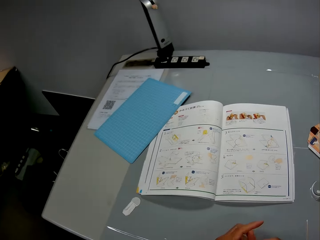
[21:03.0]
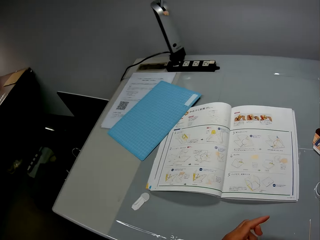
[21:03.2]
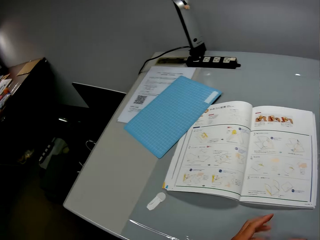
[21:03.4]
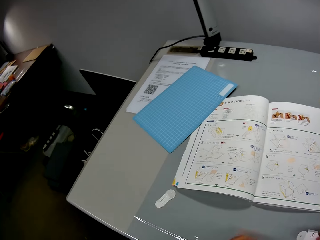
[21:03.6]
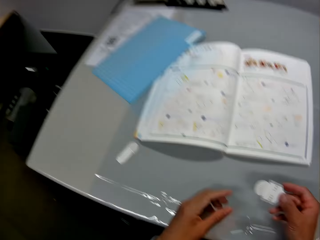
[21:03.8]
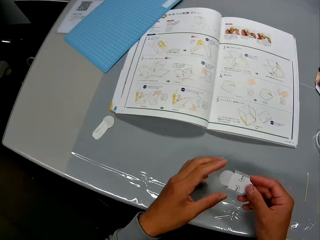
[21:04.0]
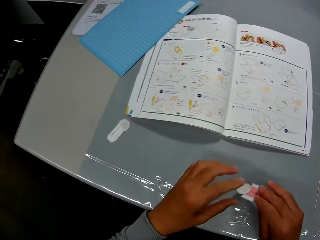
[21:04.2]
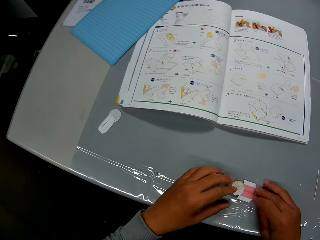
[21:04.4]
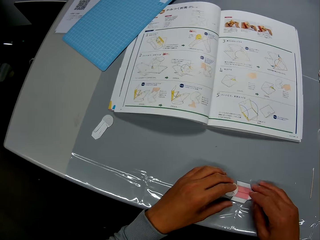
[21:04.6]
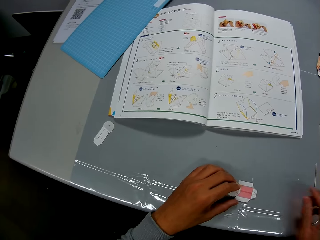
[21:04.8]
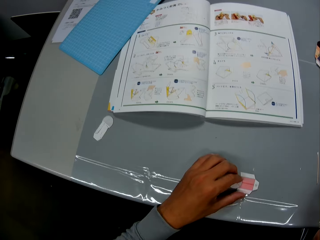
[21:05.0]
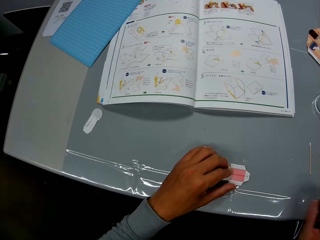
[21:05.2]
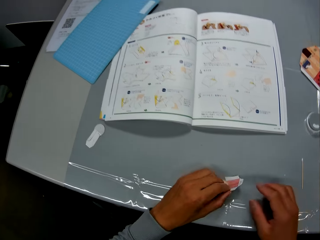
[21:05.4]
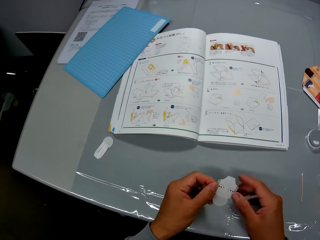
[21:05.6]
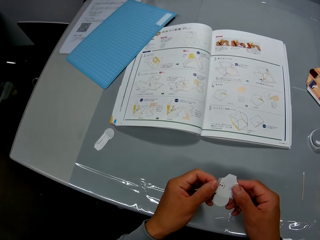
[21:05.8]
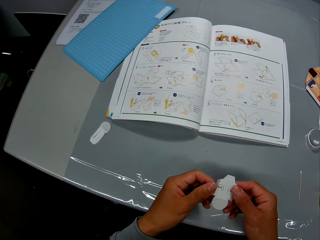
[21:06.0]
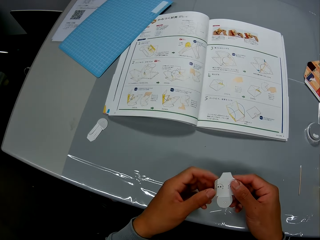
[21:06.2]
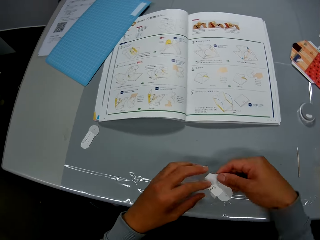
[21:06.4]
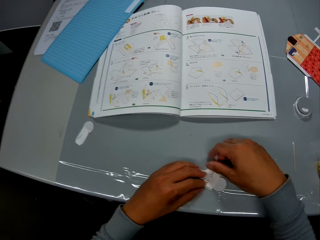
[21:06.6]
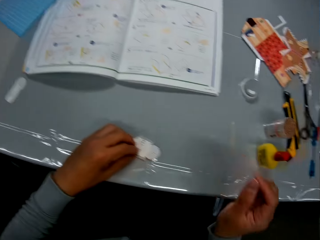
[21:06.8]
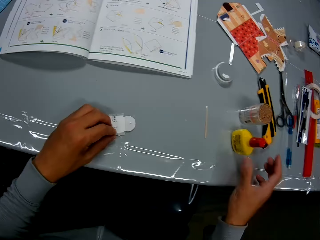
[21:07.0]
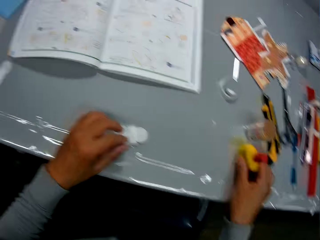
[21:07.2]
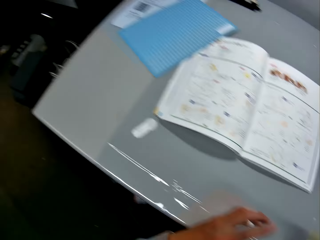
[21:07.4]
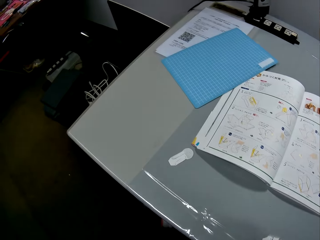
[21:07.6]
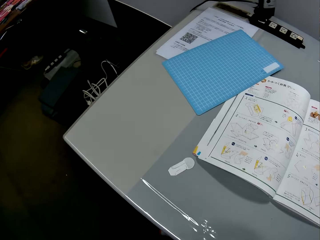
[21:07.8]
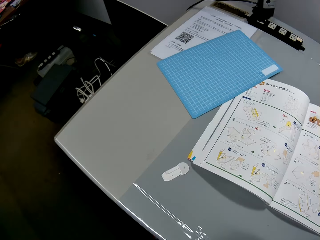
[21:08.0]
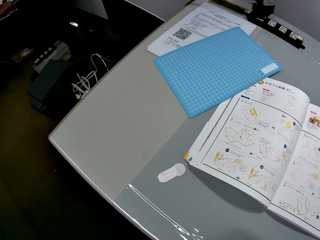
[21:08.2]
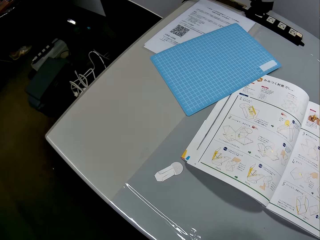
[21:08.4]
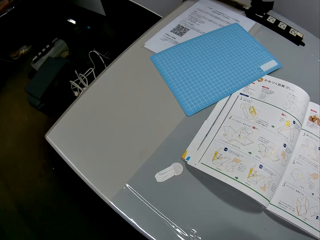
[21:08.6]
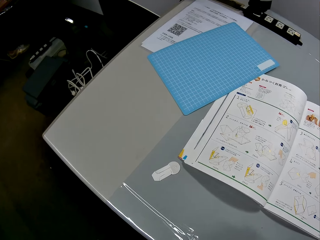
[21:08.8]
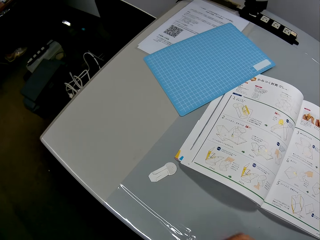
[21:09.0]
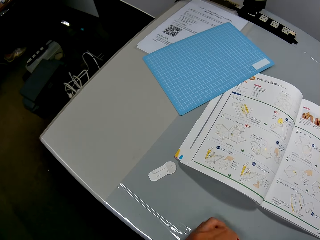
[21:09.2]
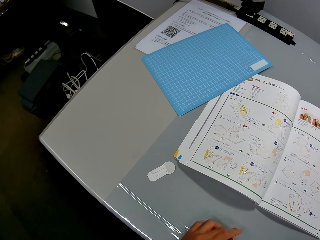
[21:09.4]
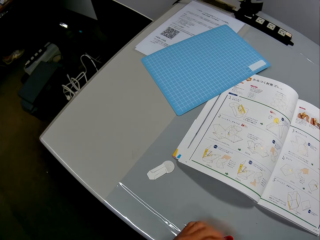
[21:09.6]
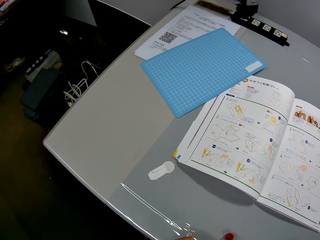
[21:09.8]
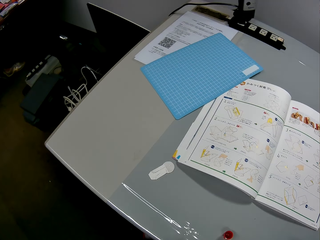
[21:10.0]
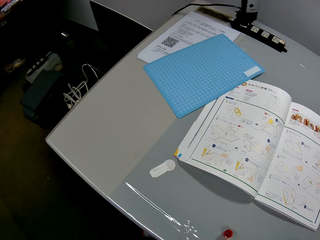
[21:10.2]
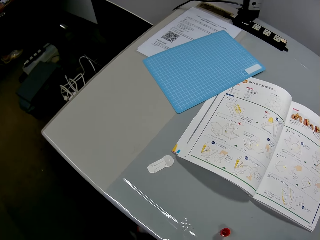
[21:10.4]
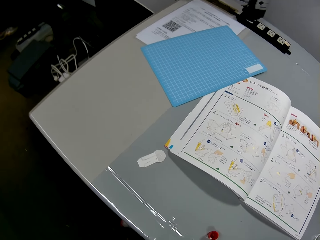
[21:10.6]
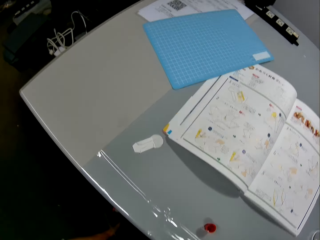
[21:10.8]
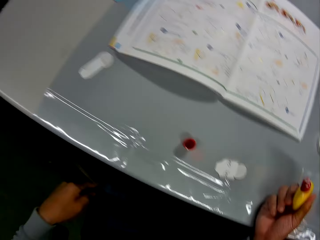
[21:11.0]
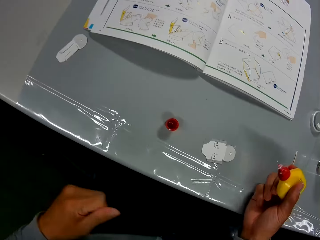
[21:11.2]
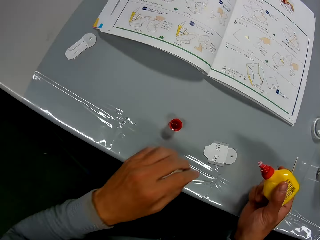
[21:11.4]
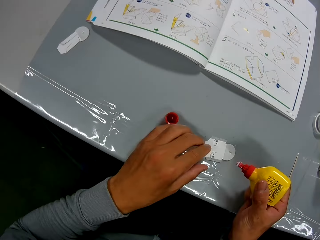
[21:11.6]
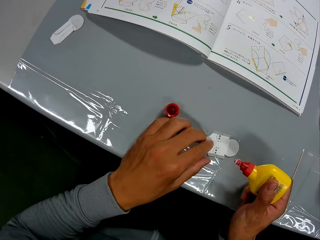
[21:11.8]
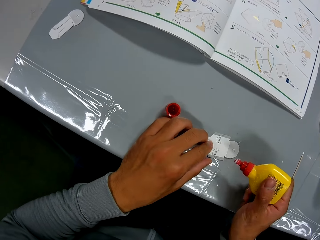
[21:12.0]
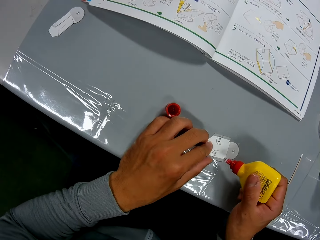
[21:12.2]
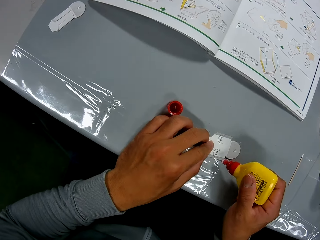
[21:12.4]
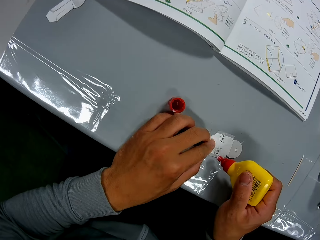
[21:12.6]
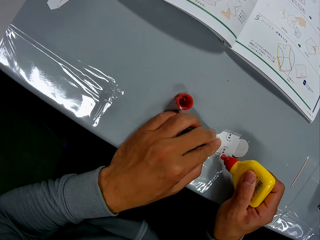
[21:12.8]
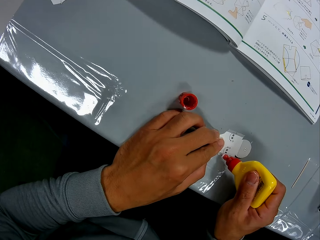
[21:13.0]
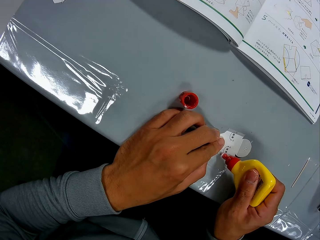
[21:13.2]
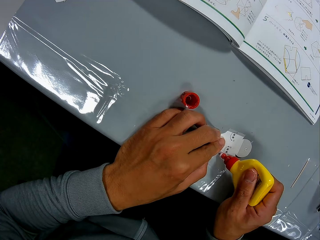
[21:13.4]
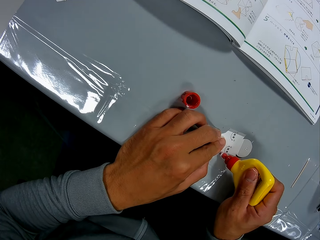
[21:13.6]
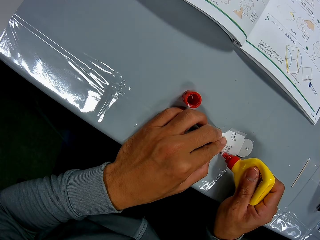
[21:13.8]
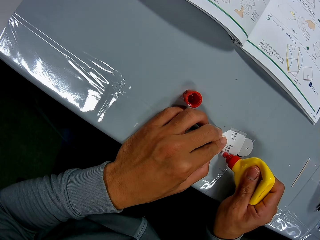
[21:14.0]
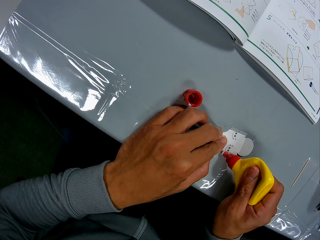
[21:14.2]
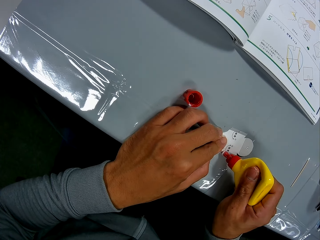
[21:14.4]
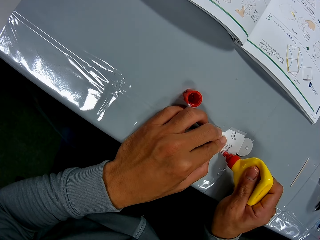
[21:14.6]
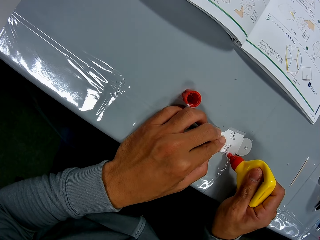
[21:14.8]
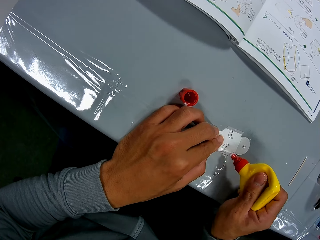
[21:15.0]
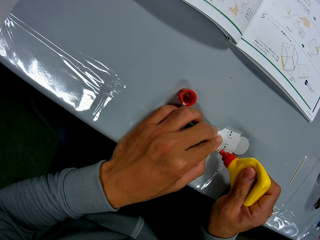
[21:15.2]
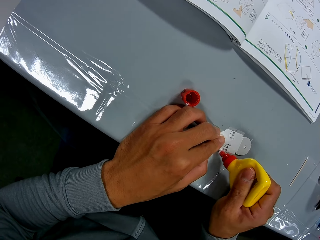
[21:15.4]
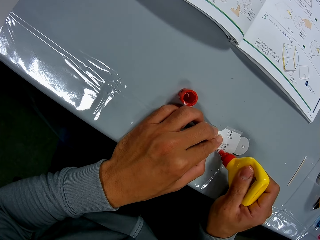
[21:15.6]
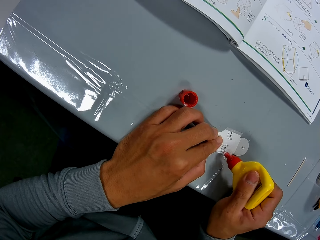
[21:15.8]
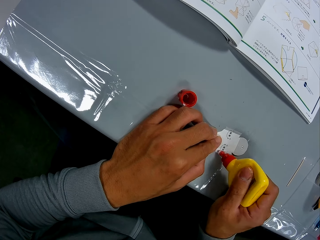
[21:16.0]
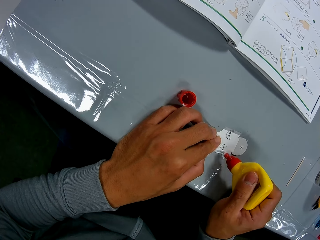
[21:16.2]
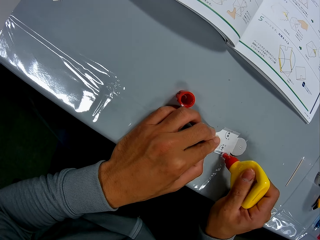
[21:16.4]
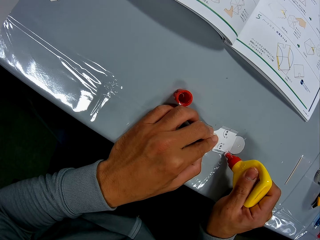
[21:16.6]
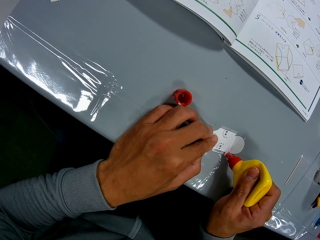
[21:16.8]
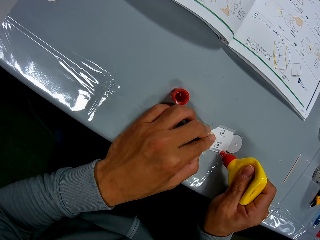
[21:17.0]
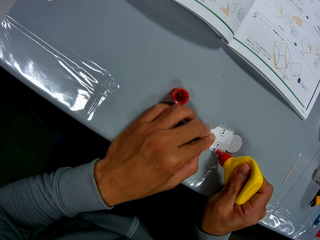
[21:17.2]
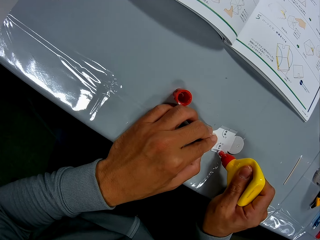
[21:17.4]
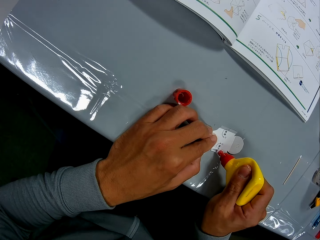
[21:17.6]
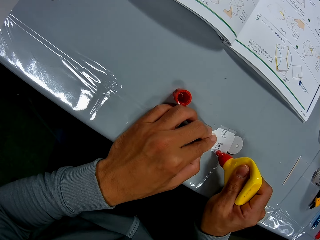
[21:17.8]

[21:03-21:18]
The camera wearer picks up the paper craft from the table with his right hand. He inspects the cutout. He adjusts the paper craft with his hands. He places the cutout on the table. He inspects the cutout. He places the cutout on the table. He picks up the glue container from the table with his right hand. He holds the container on the table. He reads the craft book. He drops the cover of the glue container on the table with his left hand. He holds the paper craft with his left hand. He stares at the container. He applies the glue from the container to the paper craft with his right hand.

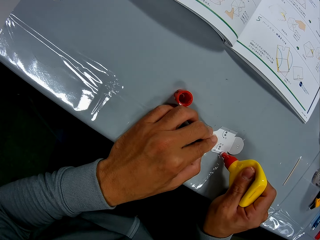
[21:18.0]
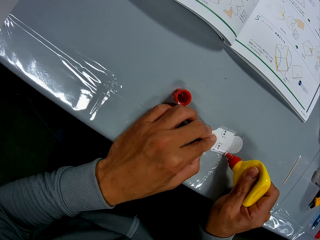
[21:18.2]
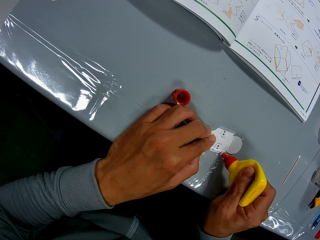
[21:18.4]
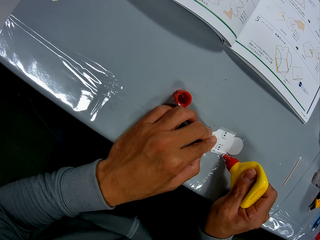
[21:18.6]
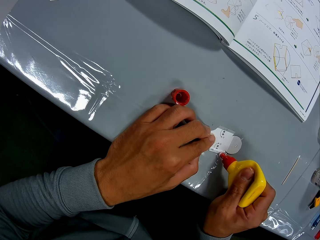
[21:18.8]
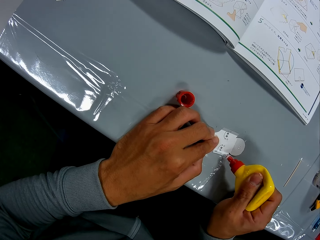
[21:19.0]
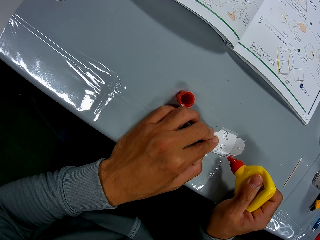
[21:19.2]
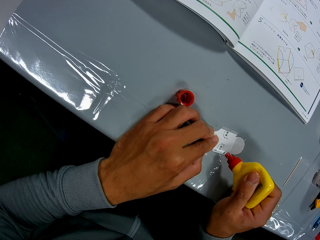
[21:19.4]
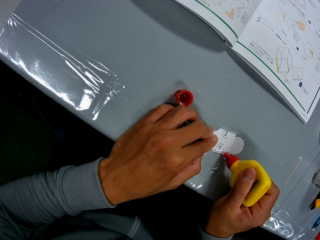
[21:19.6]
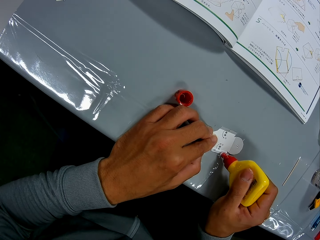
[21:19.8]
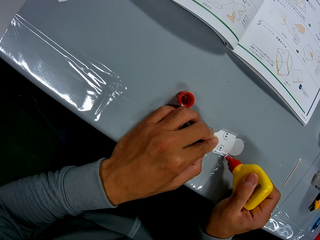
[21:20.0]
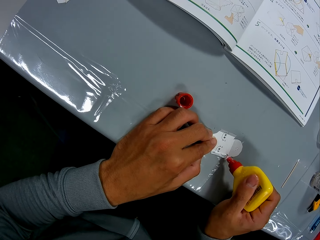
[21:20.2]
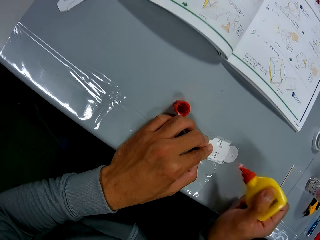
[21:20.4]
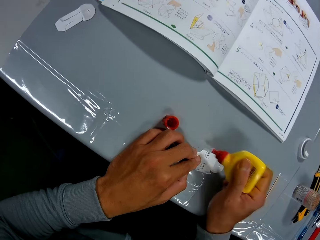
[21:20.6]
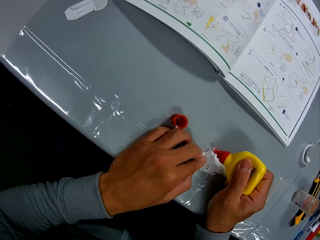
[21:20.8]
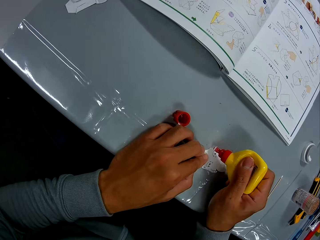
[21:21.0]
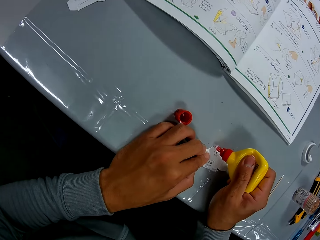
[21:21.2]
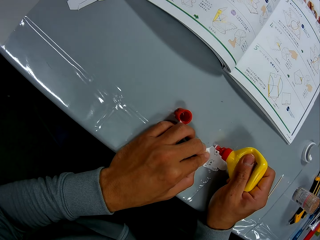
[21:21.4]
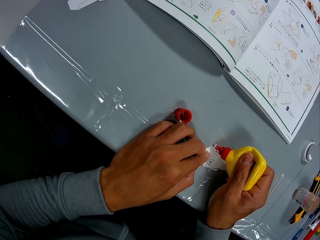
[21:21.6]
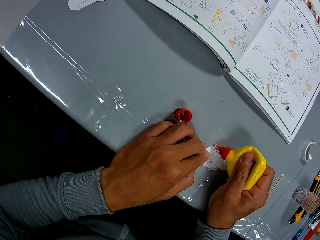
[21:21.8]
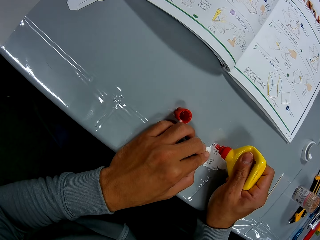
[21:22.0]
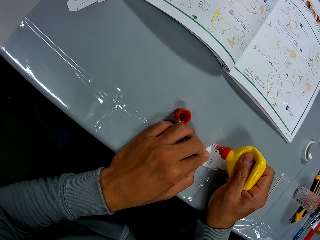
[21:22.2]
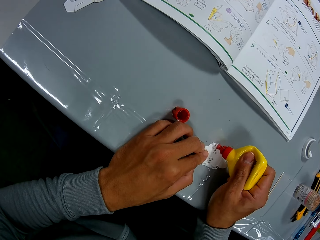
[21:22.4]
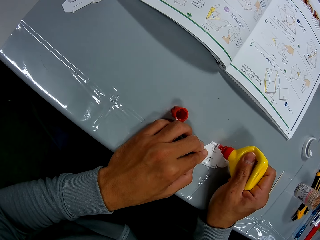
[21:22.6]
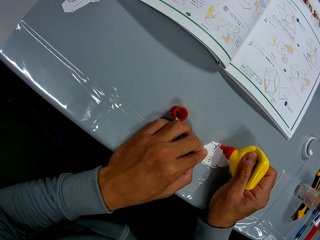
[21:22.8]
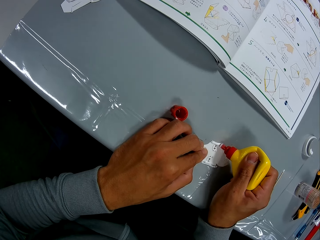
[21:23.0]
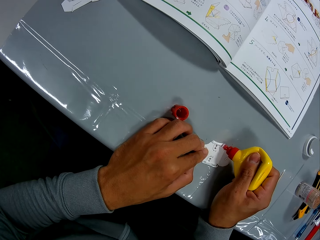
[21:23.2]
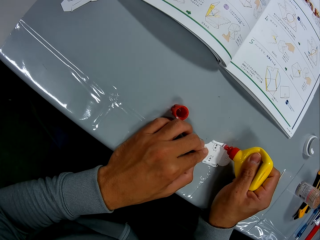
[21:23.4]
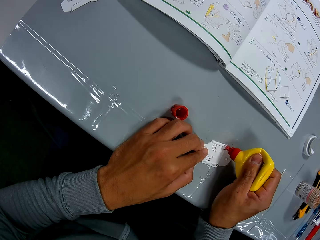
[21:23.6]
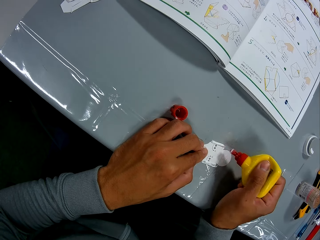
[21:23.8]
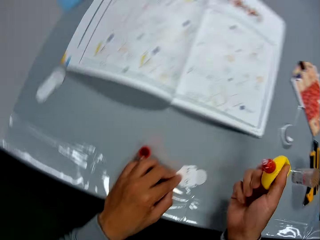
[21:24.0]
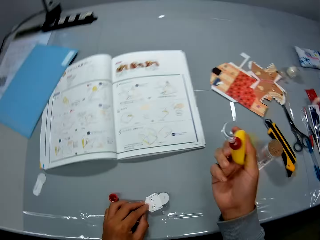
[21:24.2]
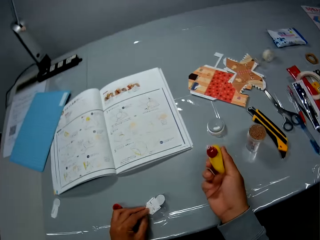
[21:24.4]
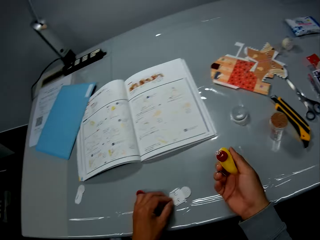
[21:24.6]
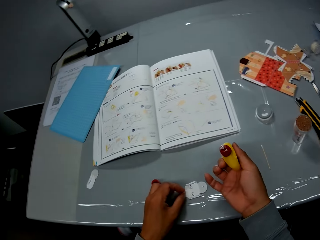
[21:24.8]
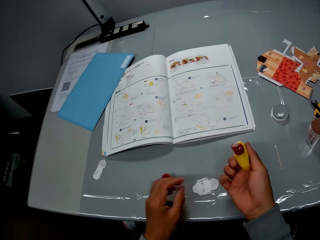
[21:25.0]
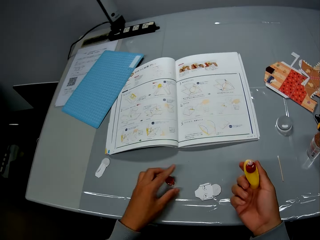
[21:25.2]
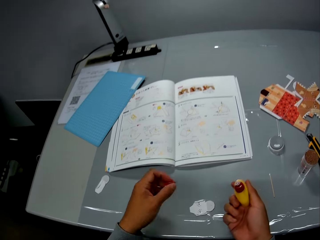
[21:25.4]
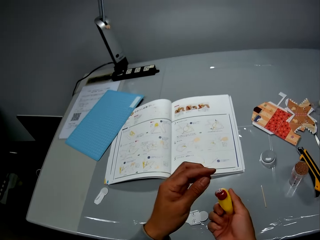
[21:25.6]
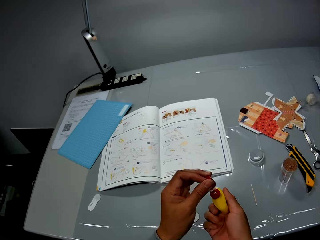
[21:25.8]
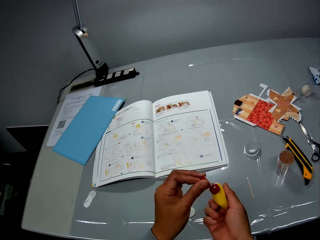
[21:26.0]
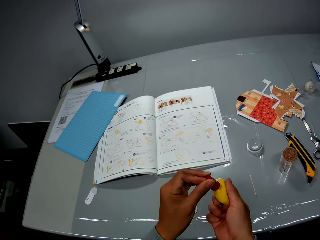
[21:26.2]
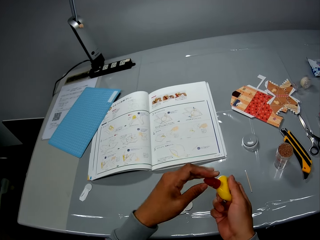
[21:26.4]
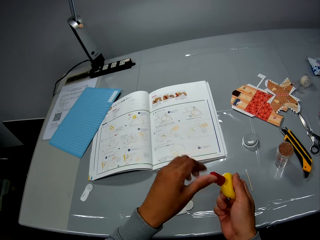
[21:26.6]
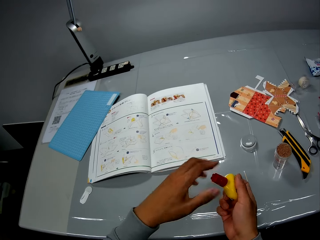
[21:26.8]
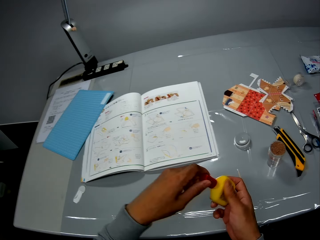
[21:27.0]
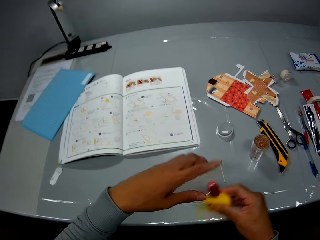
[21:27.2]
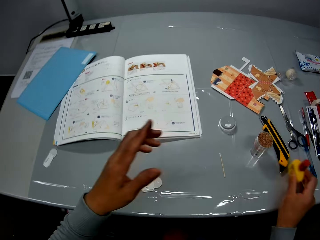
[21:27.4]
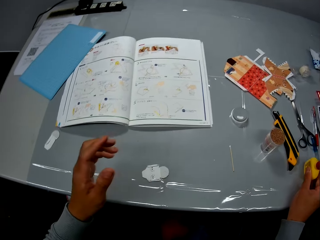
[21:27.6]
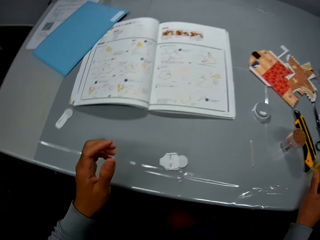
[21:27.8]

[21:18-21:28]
The camera wearer stares at the cutout. They pick up a container top from the table. They cover the glue container with its cover.
